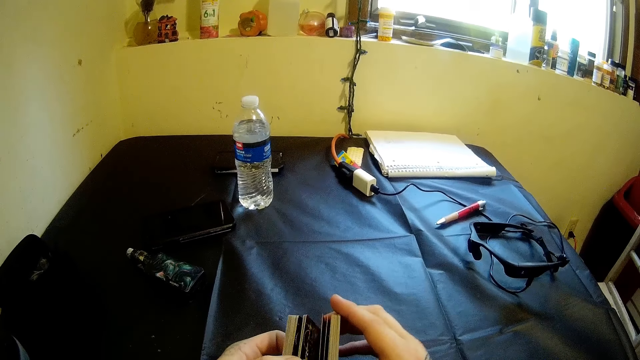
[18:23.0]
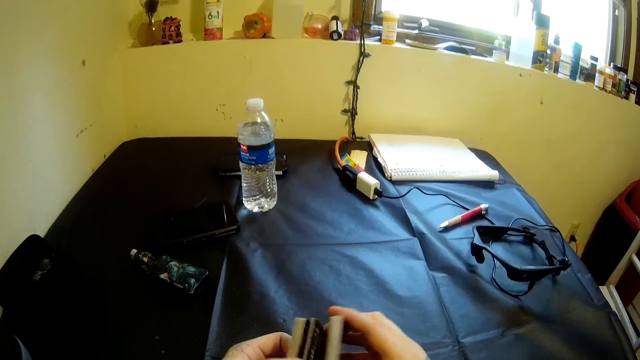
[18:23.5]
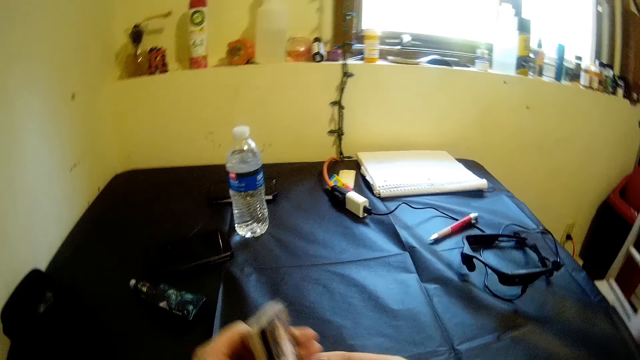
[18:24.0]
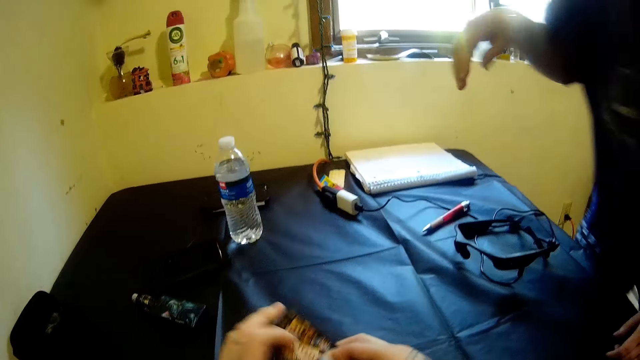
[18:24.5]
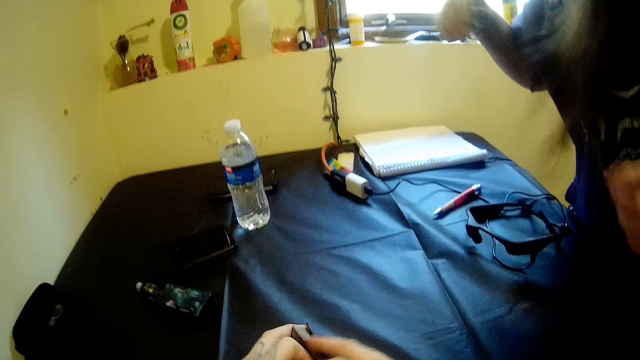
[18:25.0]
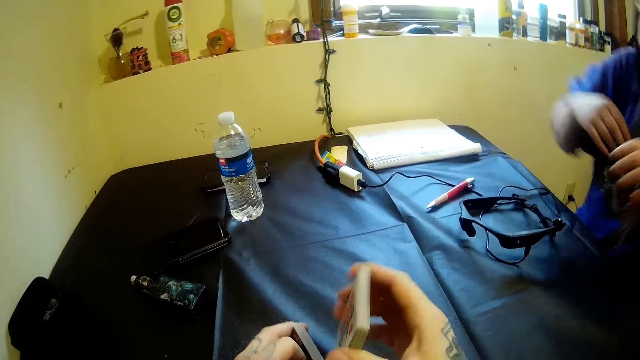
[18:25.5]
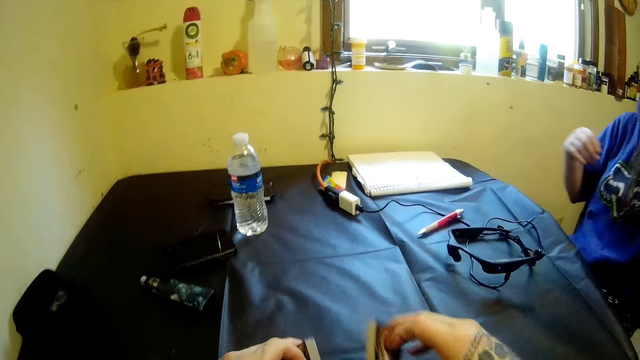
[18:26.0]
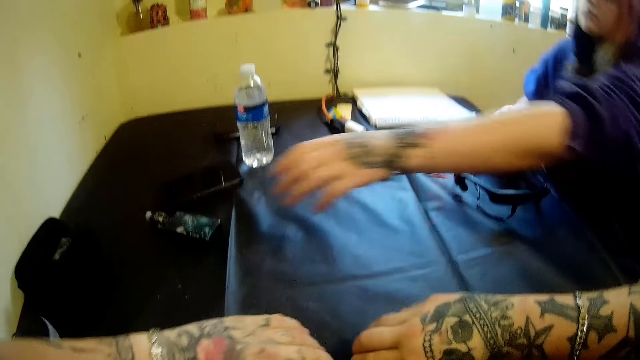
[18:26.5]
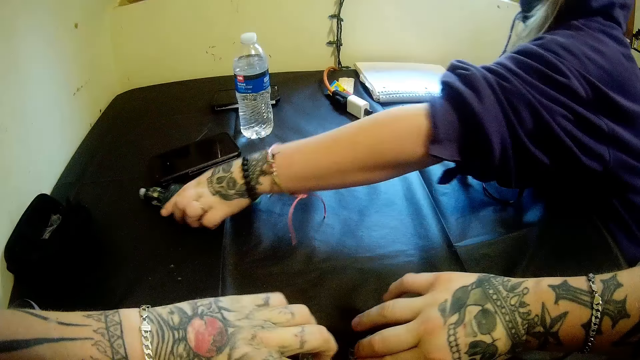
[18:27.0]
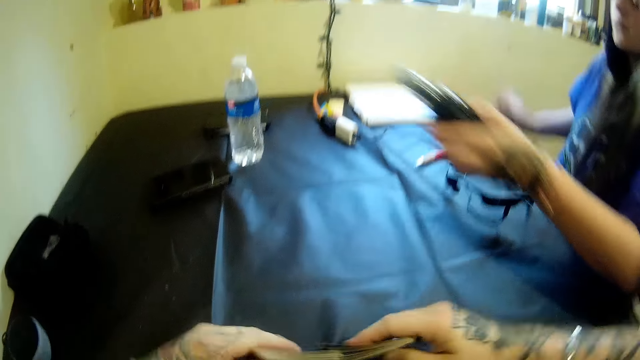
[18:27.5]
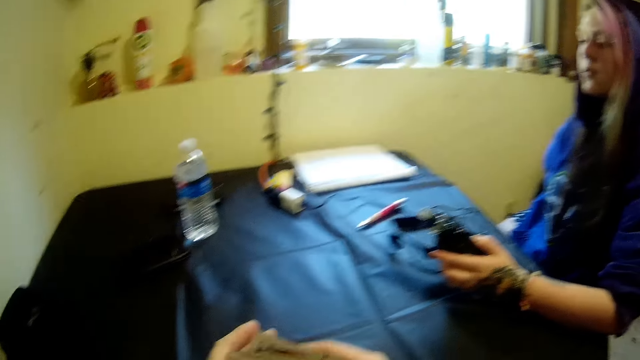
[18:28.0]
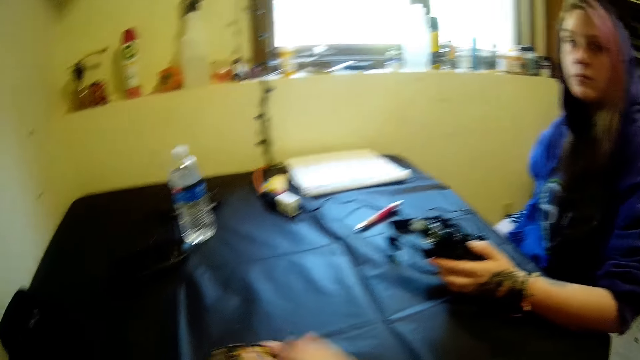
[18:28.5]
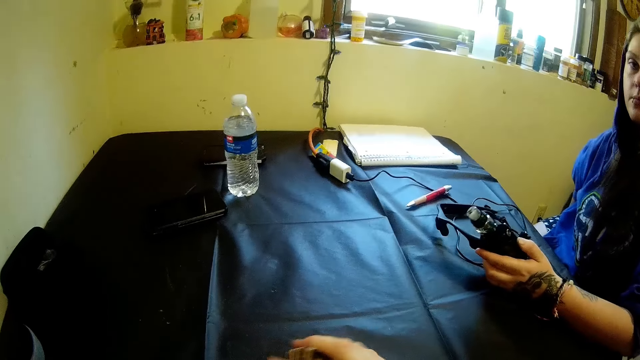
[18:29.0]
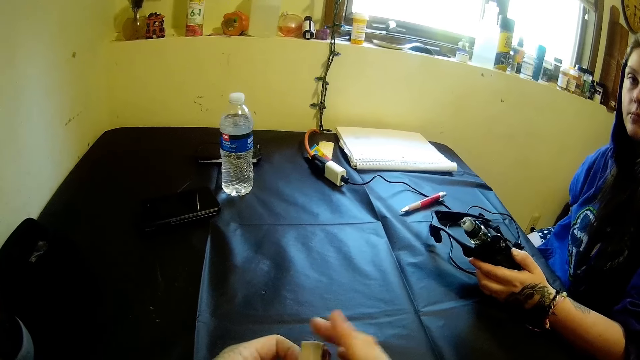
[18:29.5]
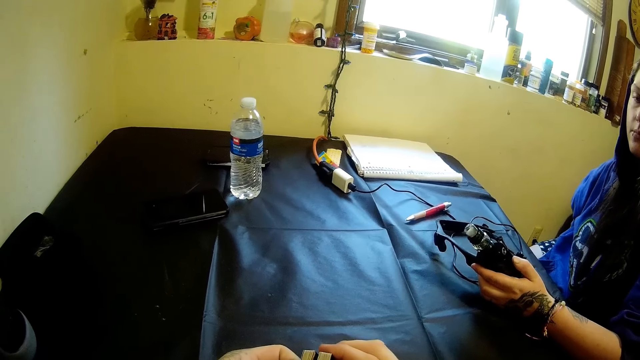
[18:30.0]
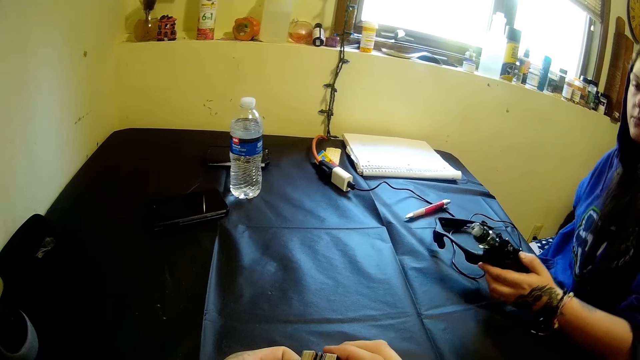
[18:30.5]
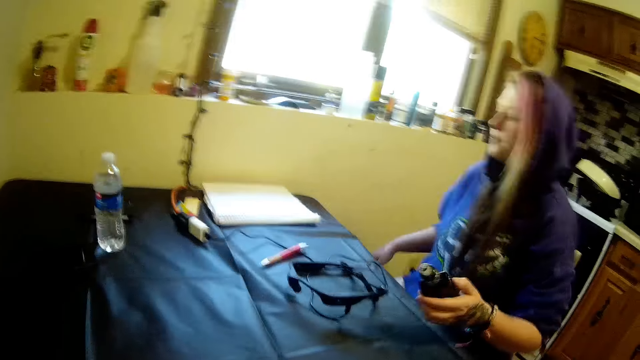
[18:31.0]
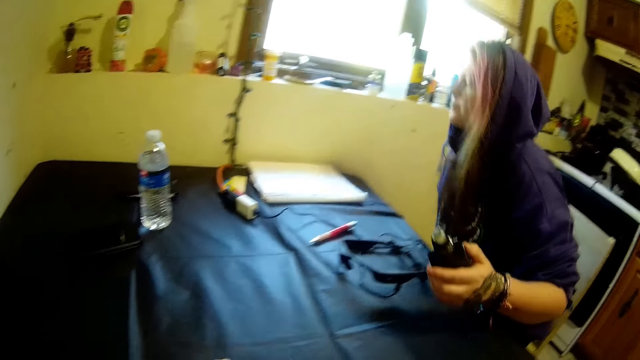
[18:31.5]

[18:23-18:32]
The camera wearer shuffles the cards with his hands. The woman sits down. The woman picks an electric cigarette from the table with her left hand.

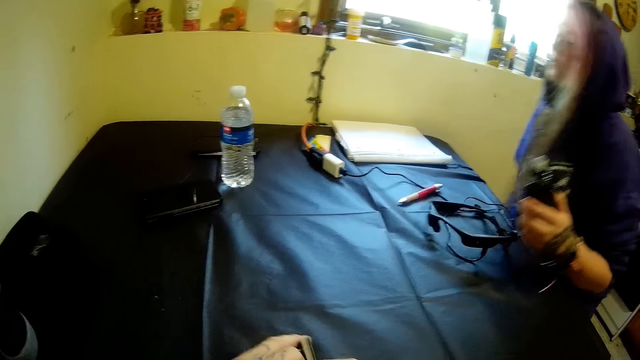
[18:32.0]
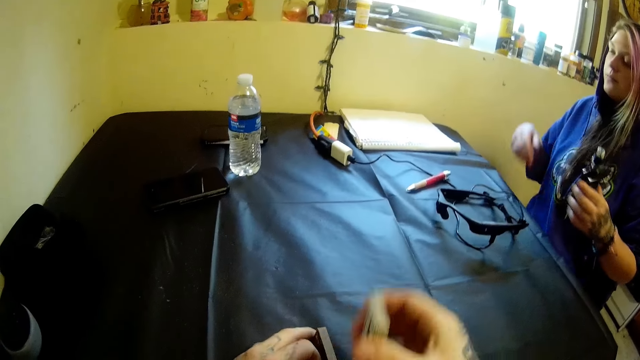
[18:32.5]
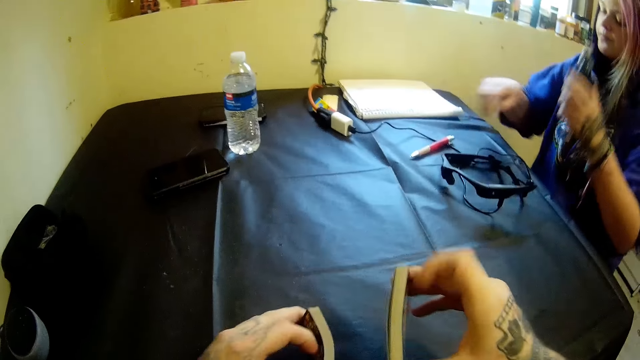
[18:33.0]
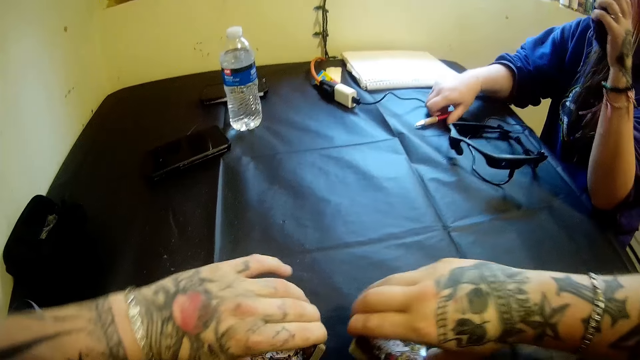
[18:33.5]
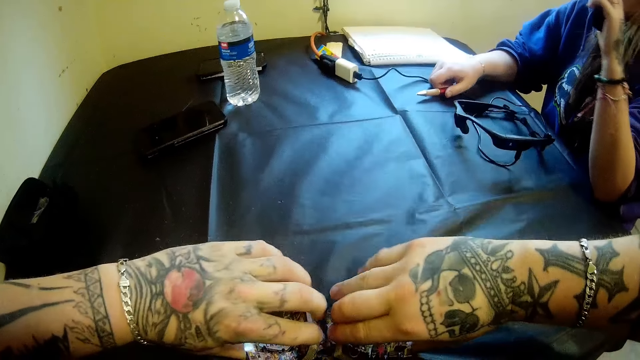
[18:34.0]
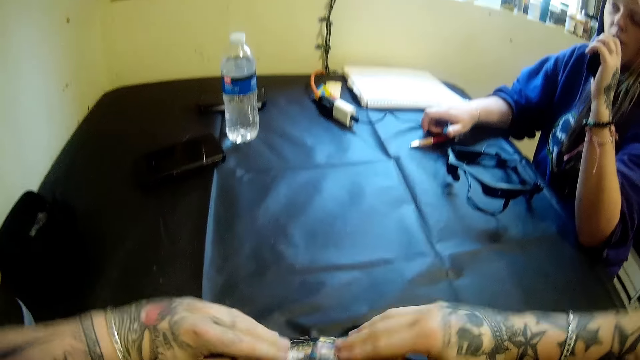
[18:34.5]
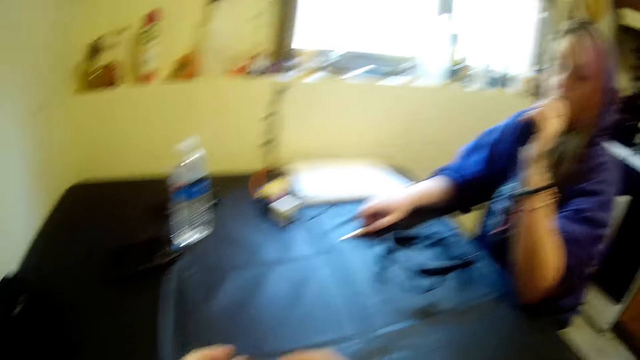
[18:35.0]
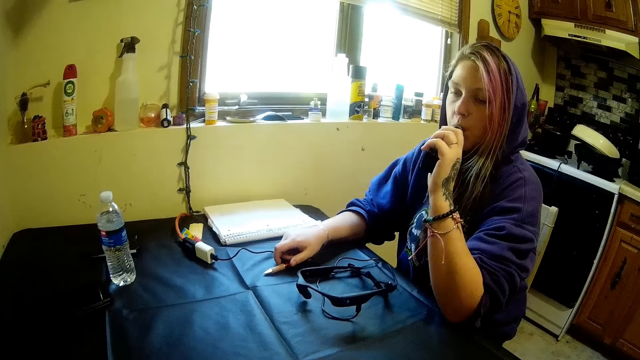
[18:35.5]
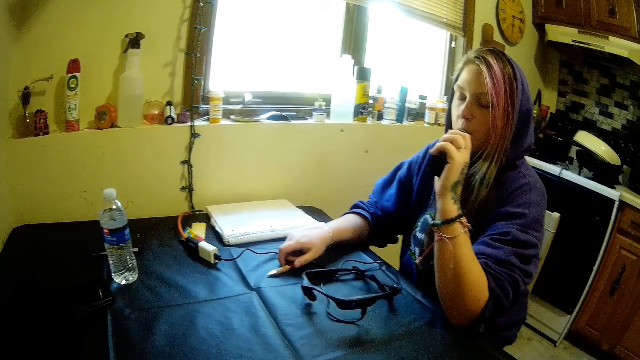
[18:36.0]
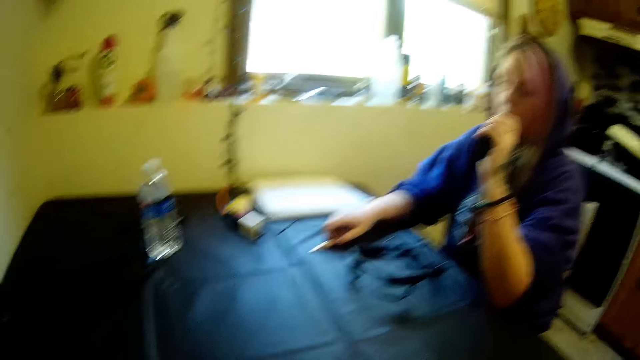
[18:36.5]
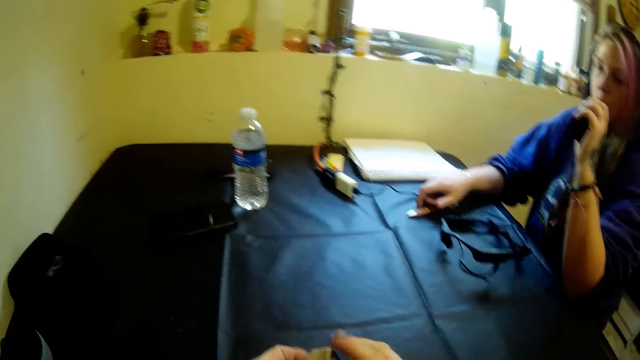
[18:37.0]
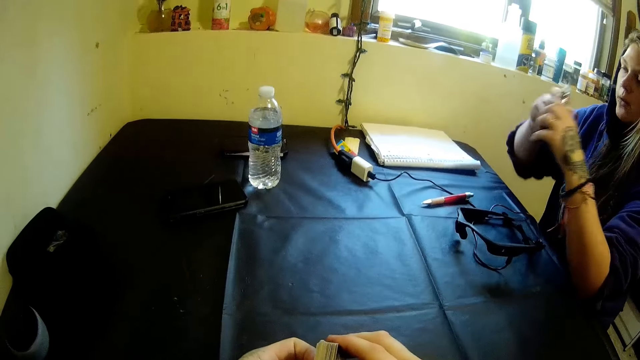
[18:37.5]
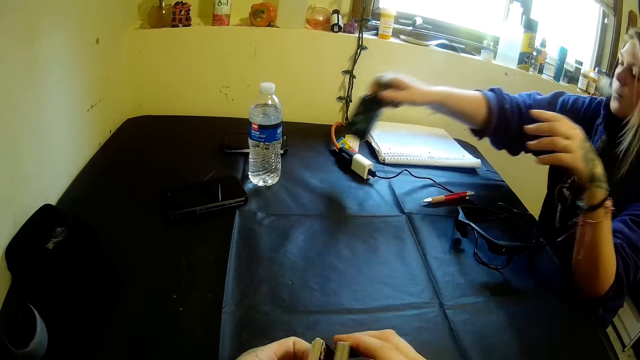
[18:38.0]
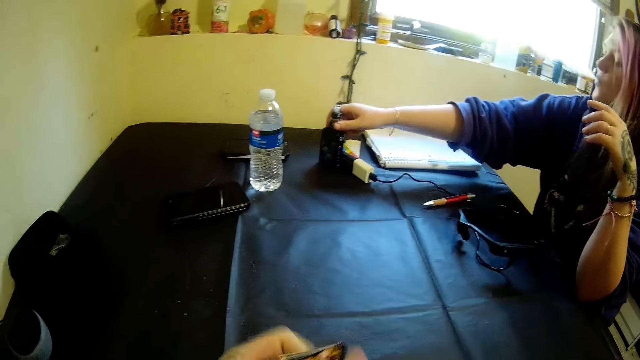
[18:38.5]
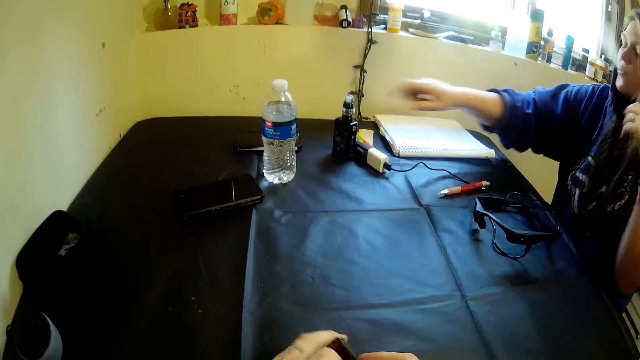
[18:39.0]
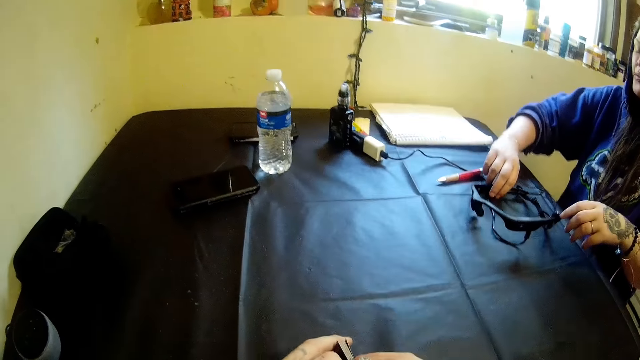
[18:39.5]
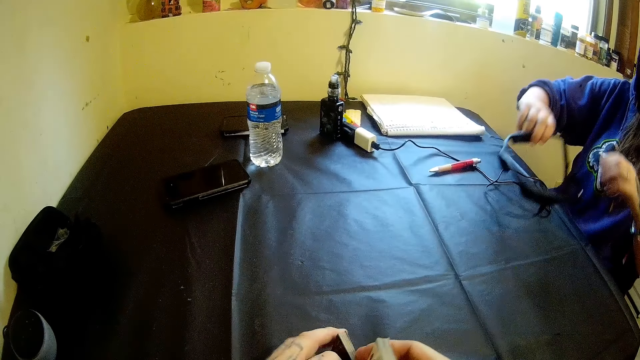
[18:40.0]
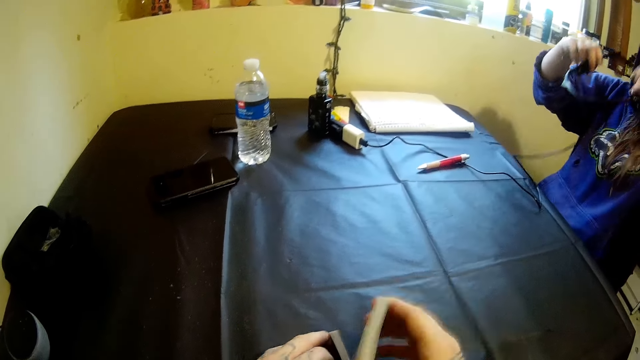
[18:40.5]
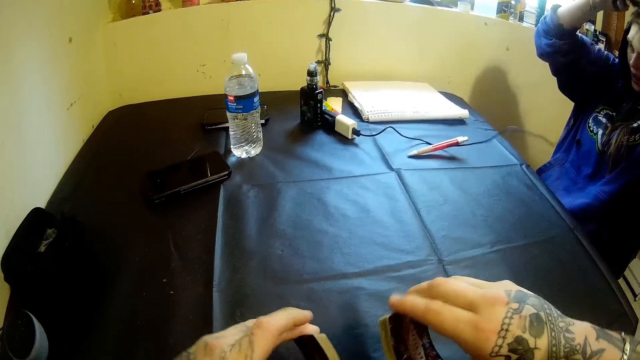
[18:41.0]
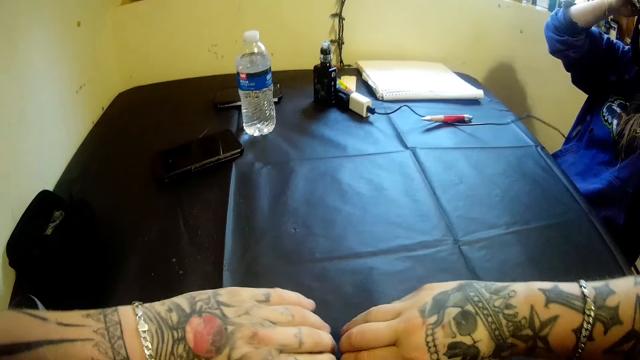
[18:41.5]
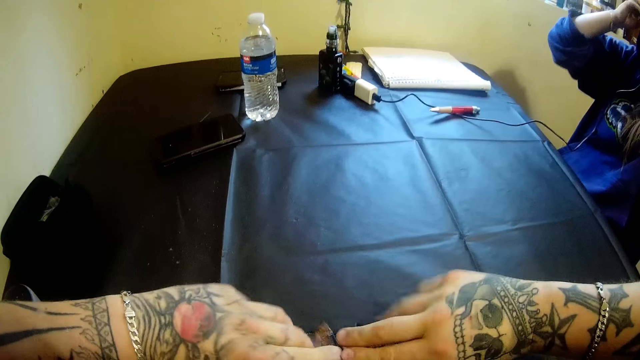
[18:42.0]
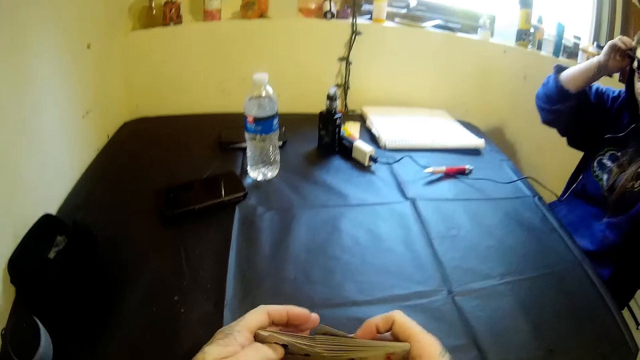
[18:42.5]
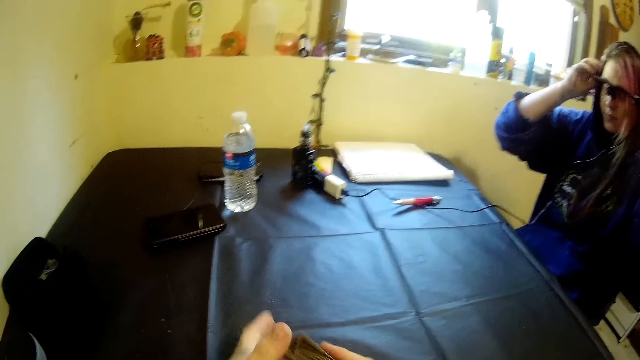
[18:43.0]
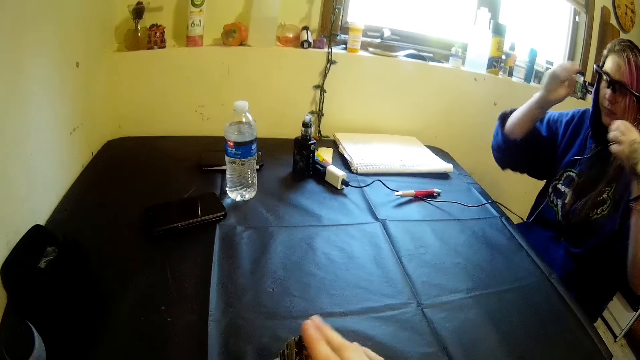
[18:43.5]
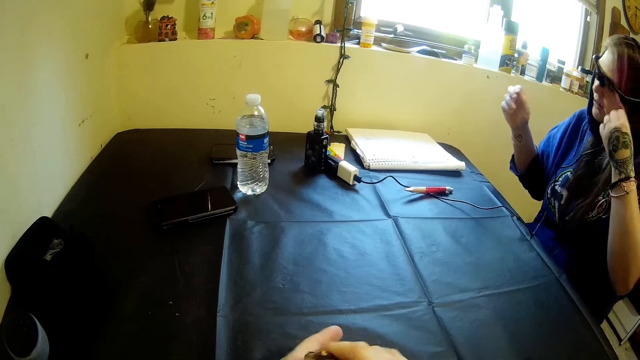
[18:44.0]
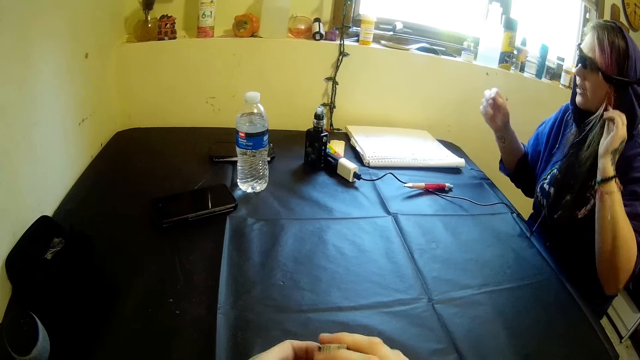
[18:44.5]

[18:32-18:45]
The camera wearer shuffles the cards with his hands. The woman smokes the electric cigarette with her mouth. The woman drops the electric cigarette on the table with her right hand. The woman wears goggles. The woman moves the camera from the table to her head with her hands.
